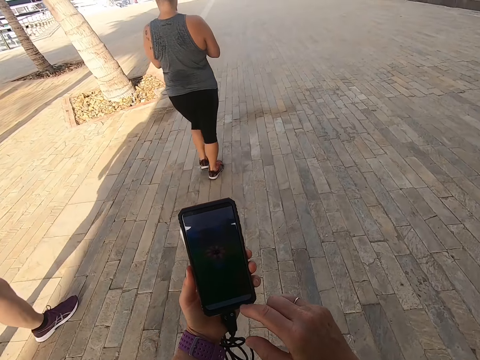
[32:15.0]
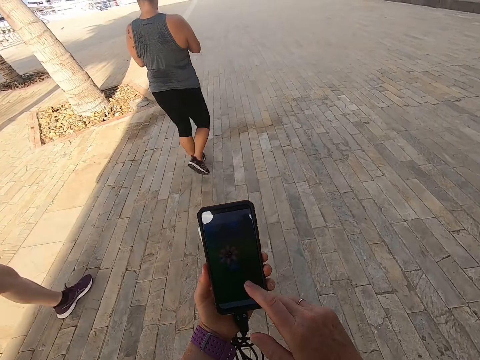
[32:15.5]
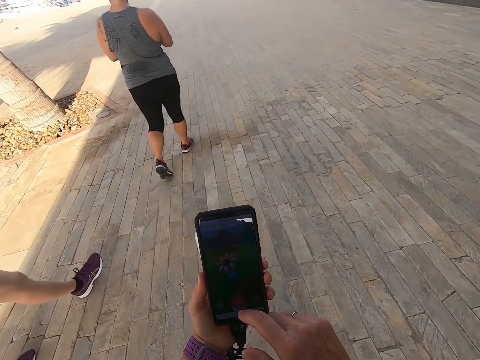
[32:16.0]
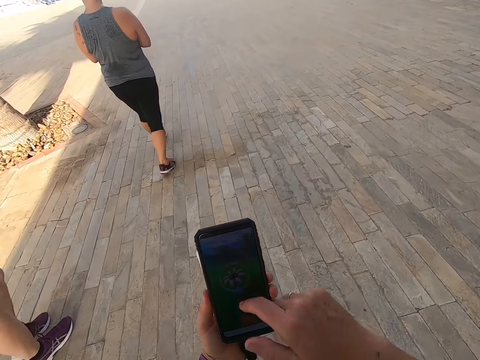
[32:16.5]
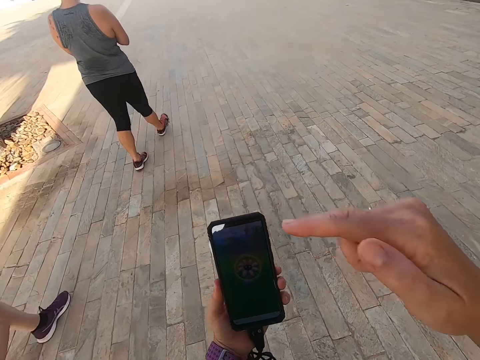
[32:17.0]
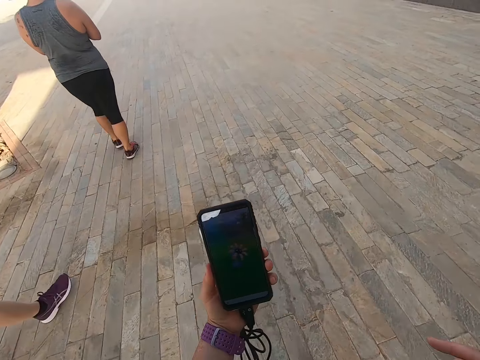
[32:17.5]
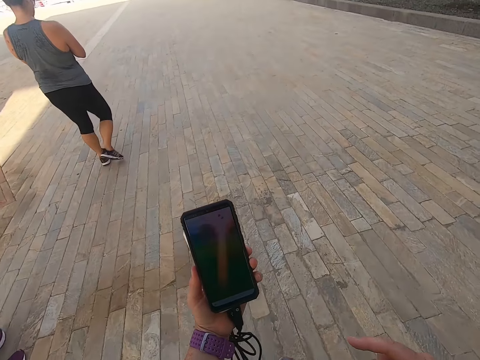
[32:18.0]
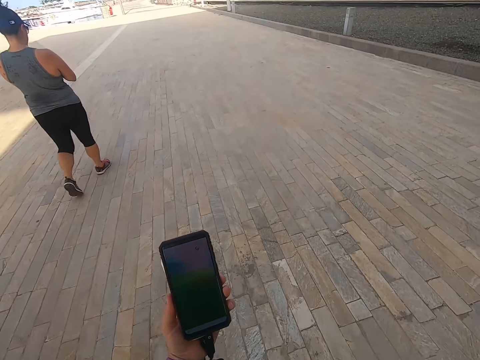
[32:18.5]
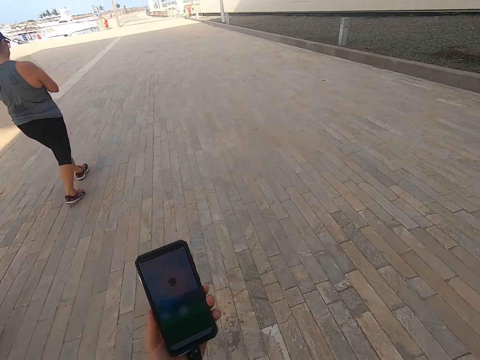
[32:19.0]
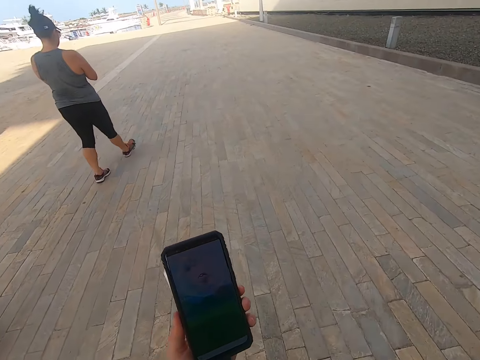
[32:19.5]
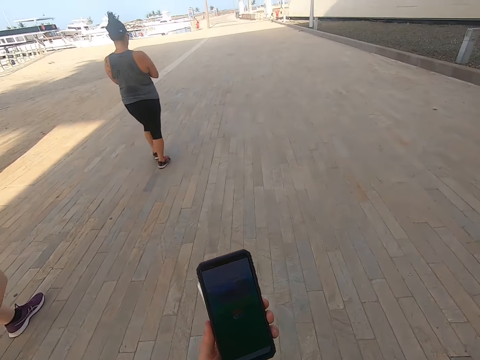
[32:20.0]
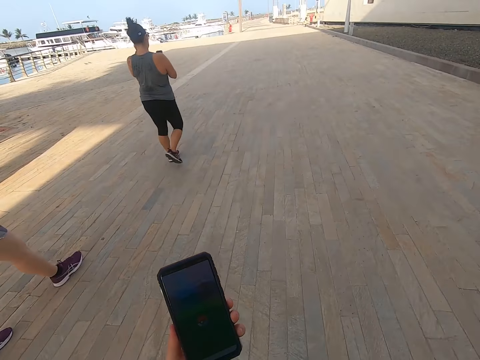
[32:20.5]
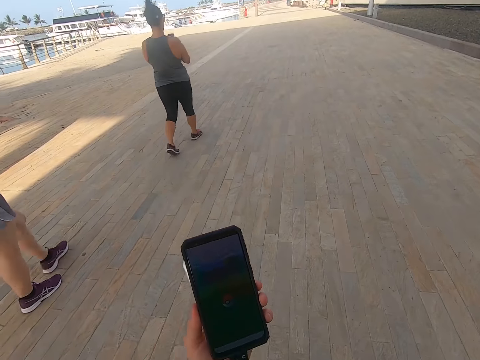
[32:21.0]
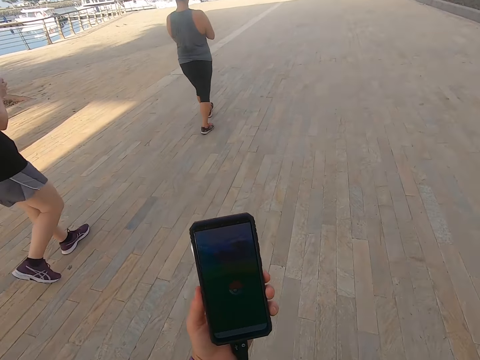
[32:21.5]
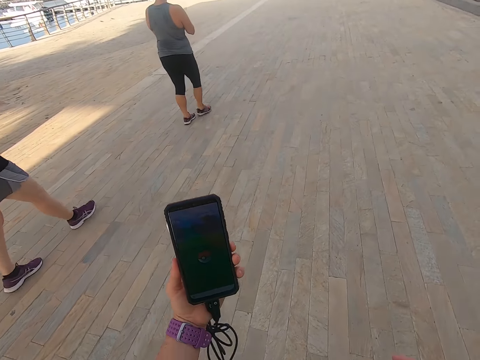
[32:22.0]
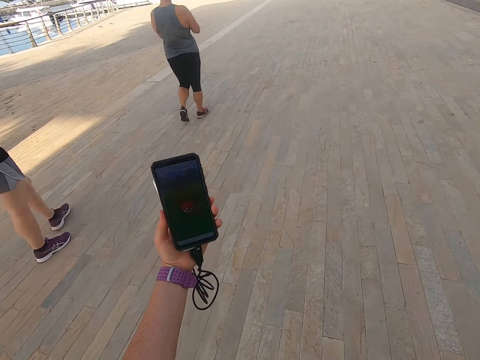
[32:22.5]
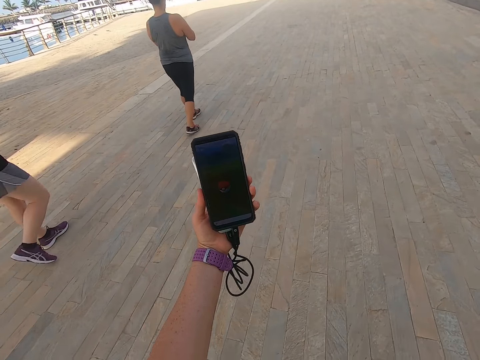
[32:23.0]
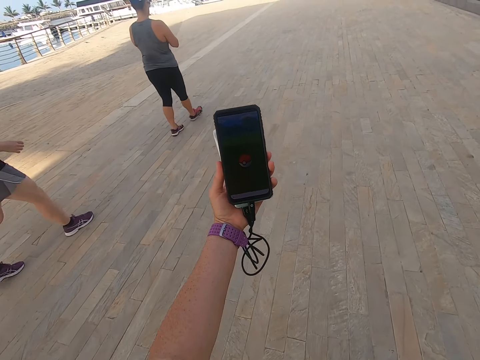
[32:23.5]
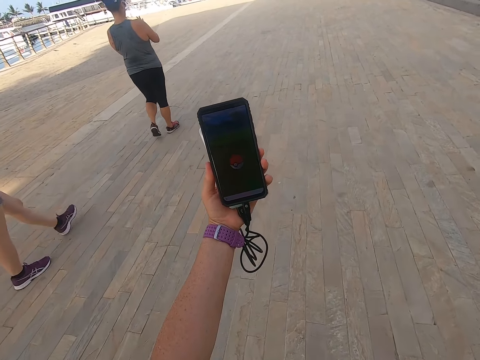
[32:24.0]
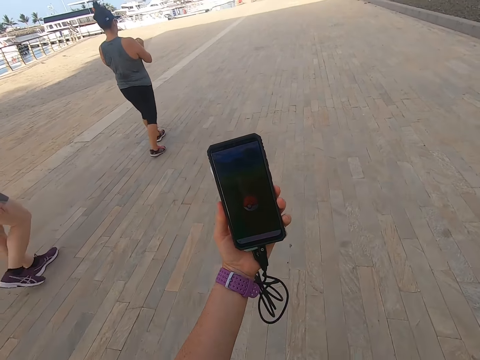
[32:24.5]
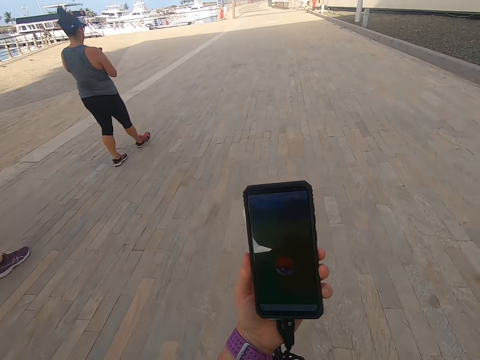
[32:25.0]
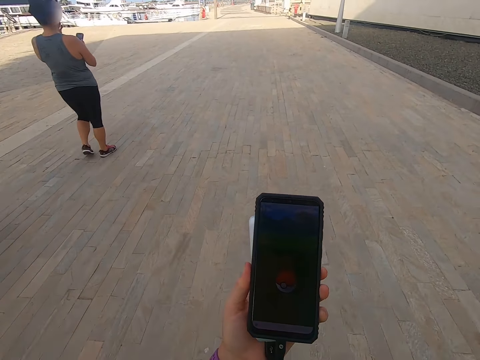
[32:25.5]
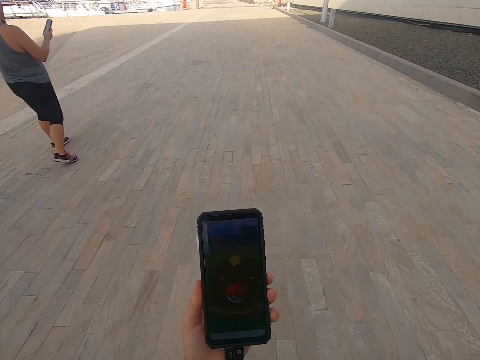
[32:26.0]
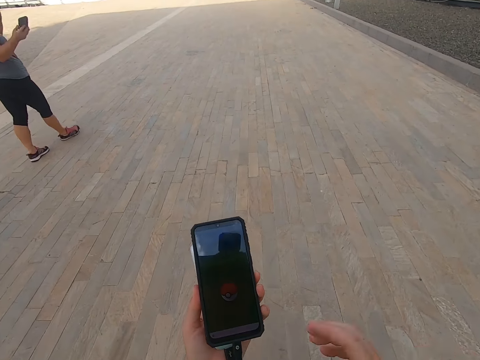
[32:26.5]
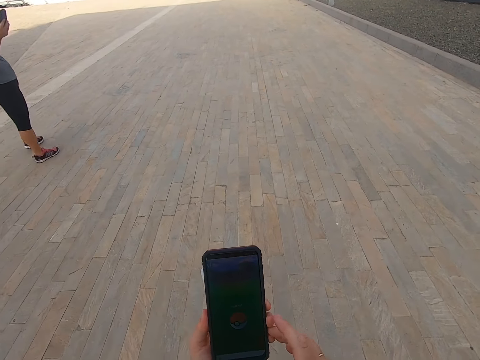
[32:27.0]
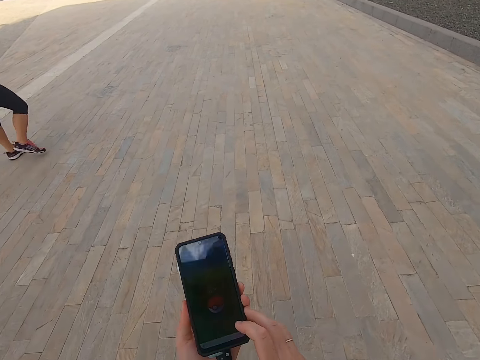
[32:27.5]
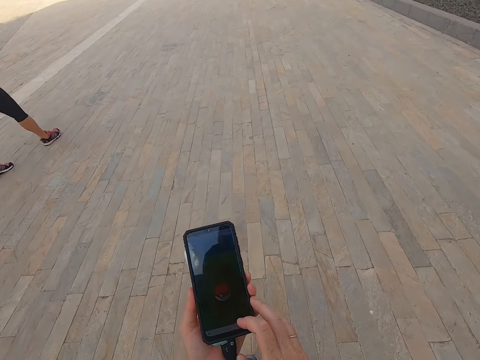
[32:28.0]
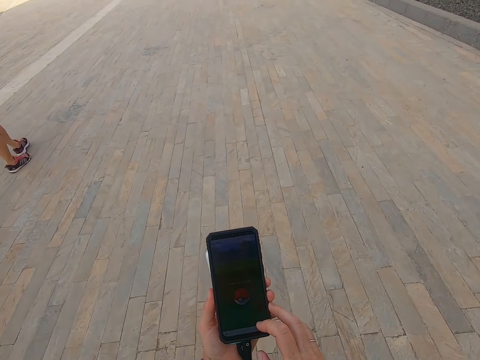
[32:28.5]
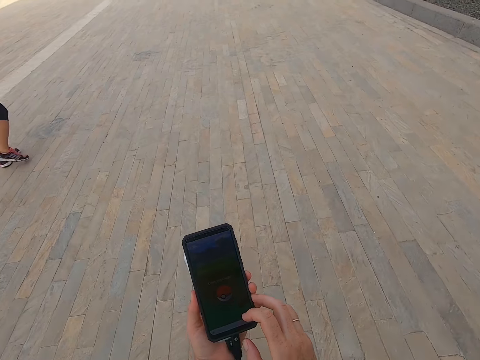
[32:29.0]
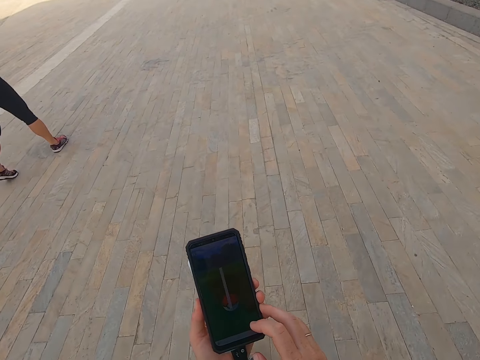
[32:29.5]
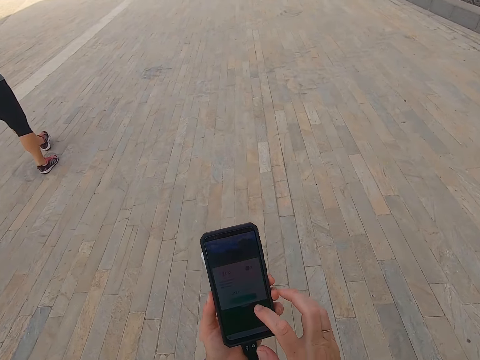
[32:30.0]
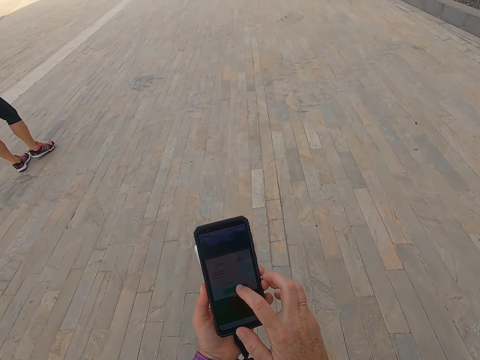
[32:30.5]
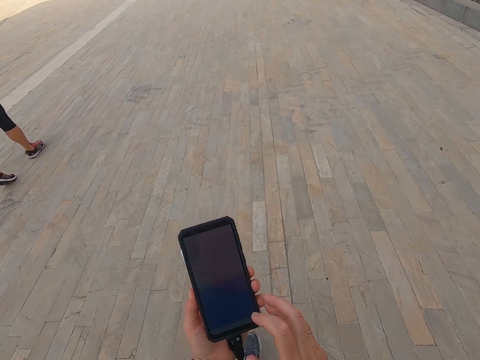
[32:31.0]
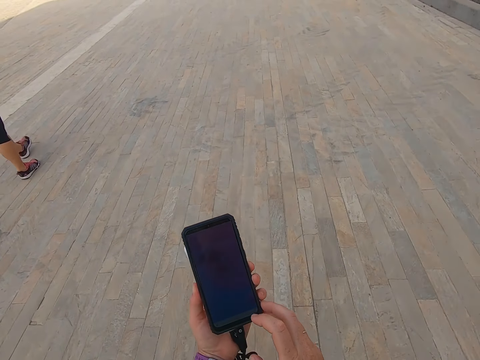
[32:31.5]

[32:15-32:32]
The camera wearer looks on the phone. A man walks on the road. The camera wearer looks on the phone. They take a selfie. They walk. They scroll the phone. They touch the phone.

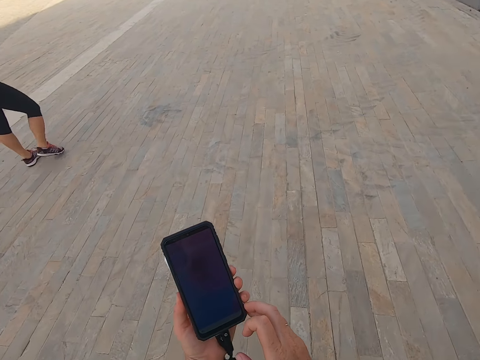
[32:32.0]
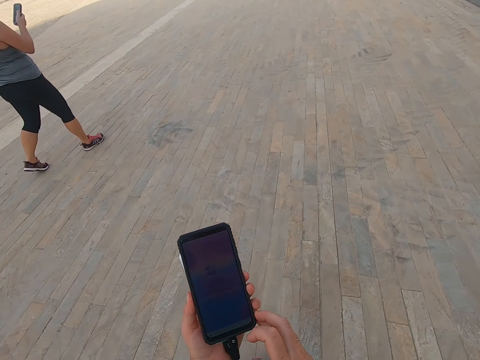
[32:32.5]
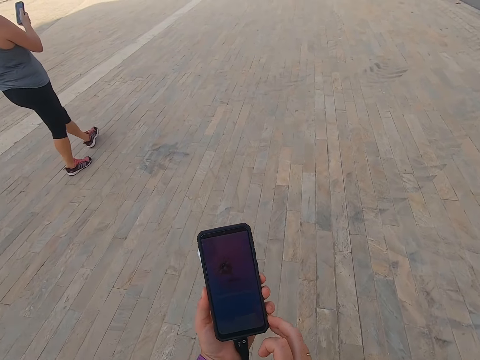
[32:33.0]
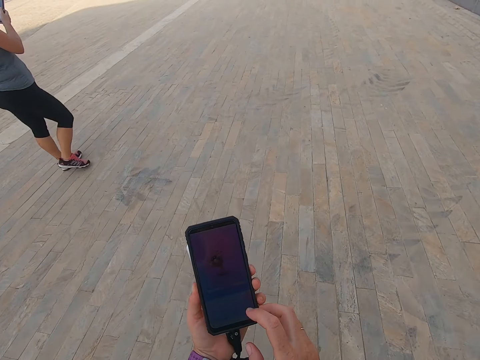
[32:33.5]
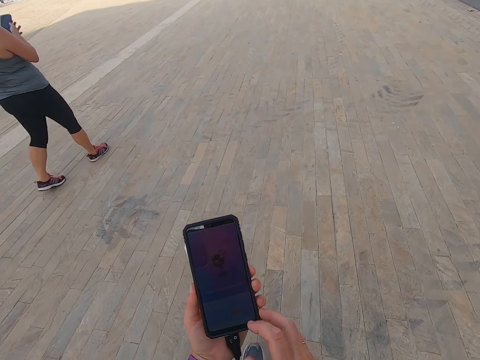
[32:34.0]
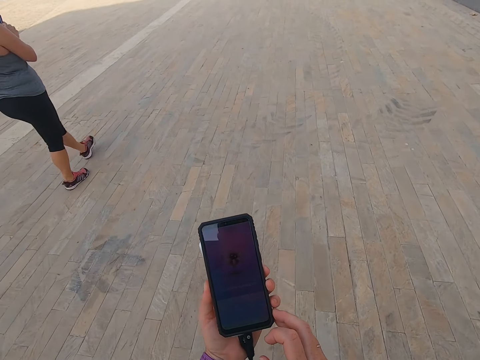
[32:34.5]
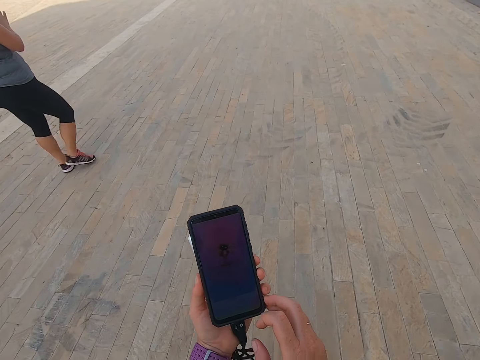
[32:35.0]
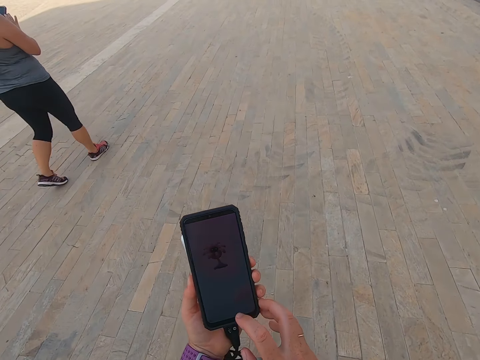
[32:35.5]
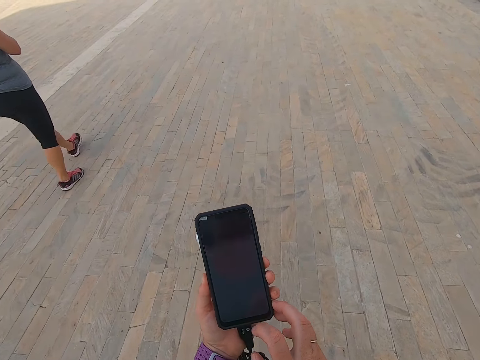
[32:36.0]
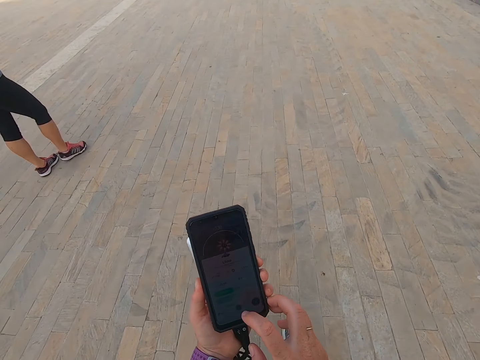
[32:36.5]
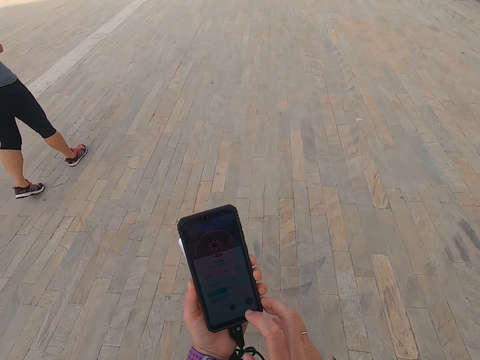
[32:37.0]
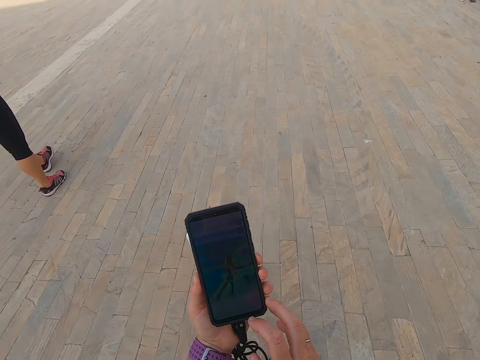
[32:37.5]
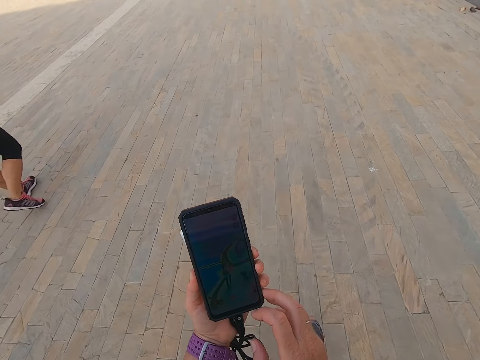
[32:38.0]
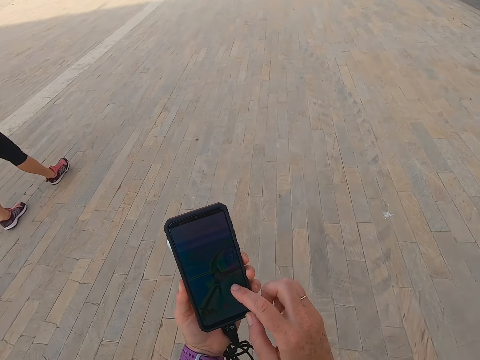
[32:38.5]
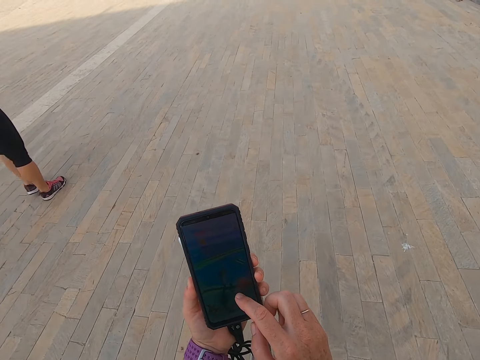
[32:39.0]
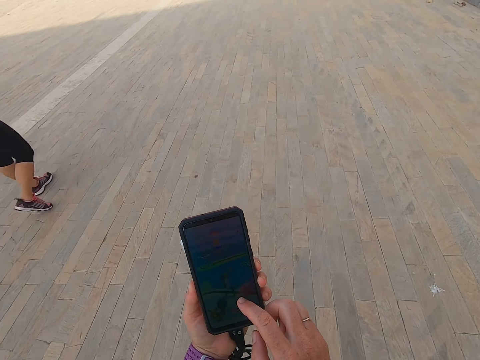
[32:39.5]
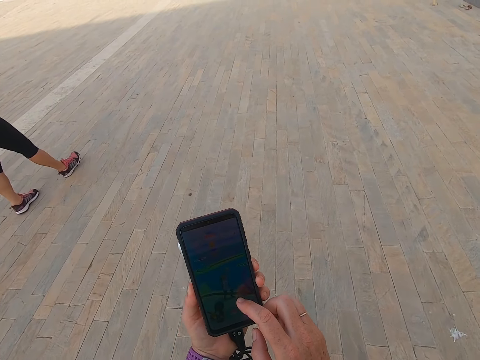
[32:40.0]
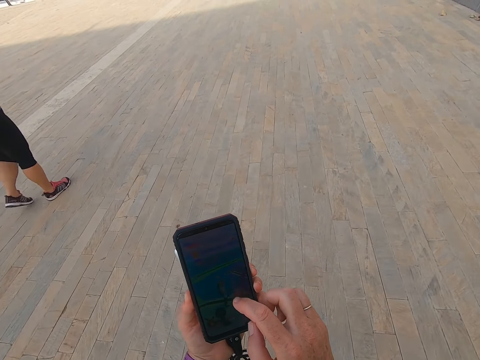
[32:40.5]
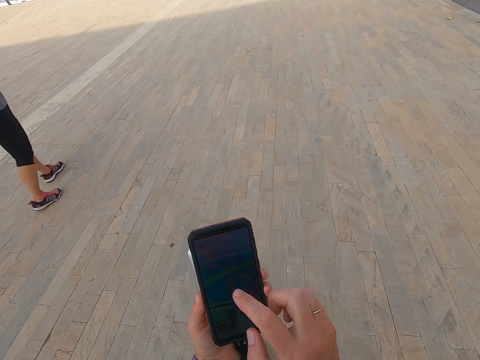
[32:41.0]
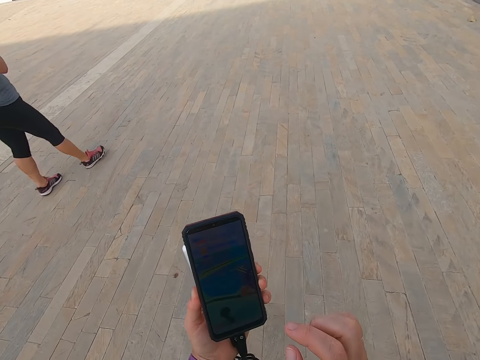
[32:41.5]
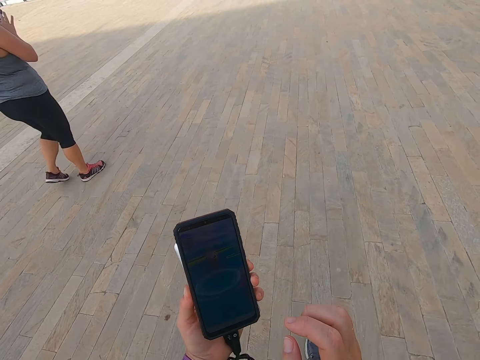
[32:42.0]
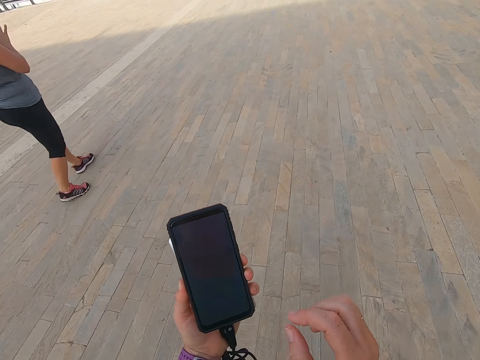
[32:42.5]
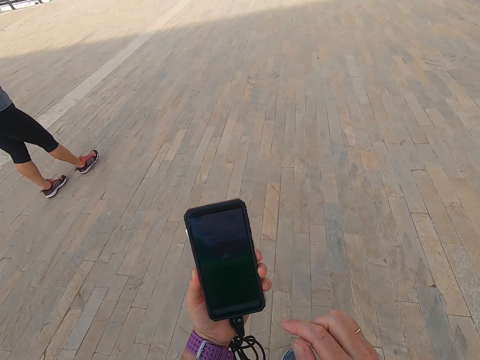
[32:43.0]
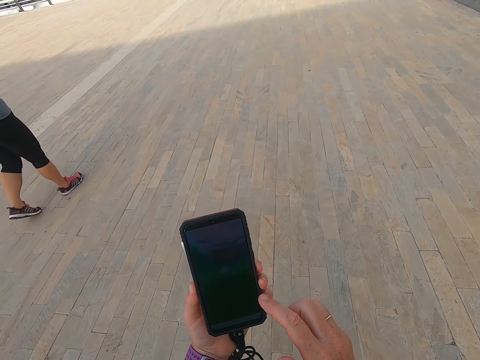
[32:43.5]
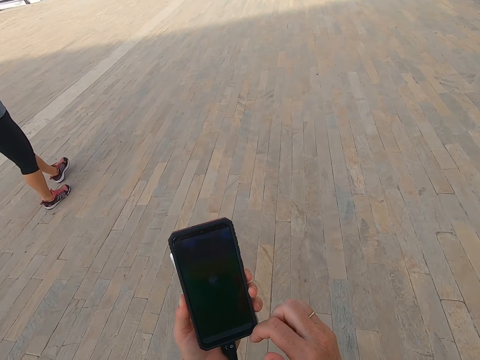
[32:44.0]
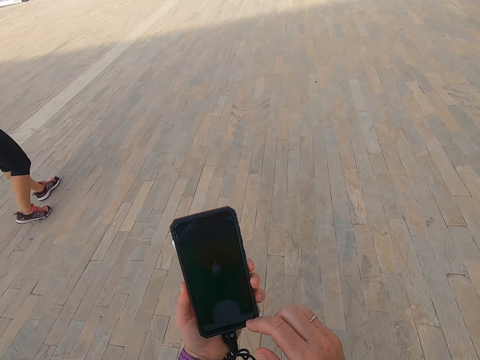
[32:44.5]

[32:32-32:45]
A man scrolls the phone. The camera wearer walks on the road. They scroll the phone. They hold the phone. They walk.
